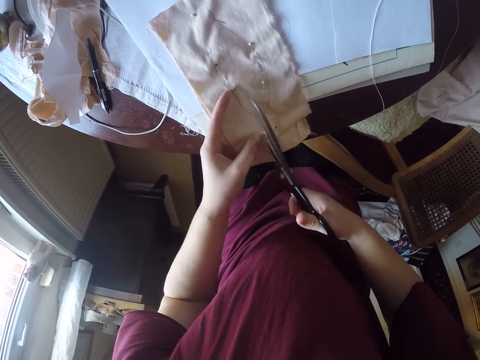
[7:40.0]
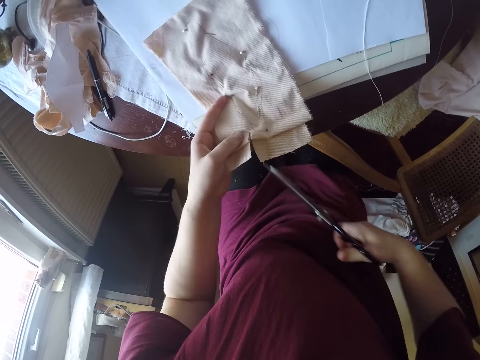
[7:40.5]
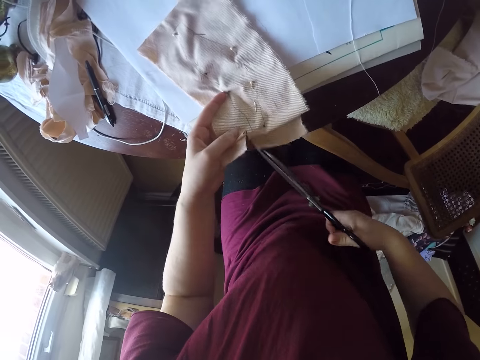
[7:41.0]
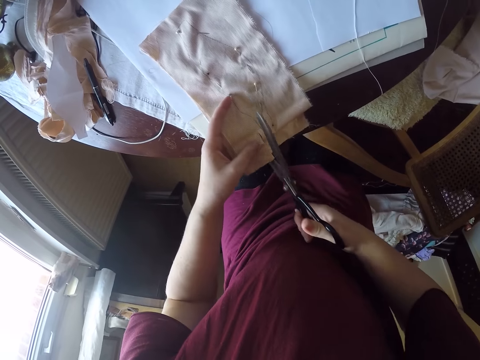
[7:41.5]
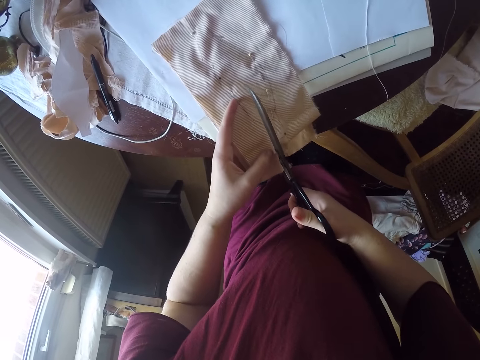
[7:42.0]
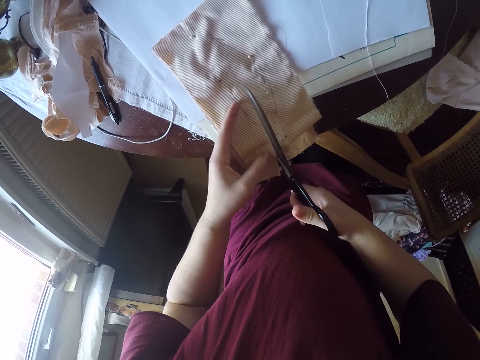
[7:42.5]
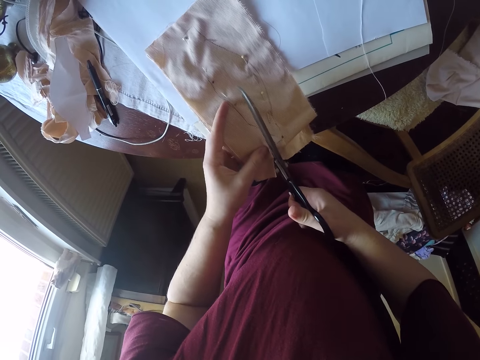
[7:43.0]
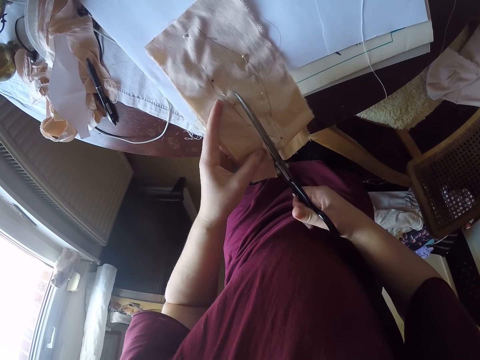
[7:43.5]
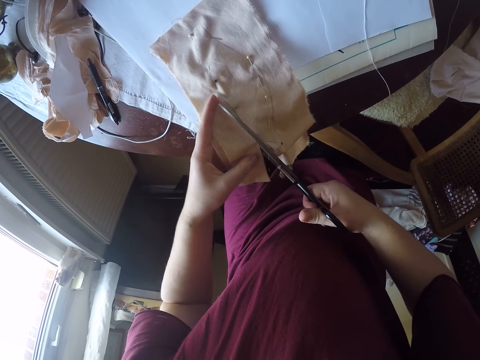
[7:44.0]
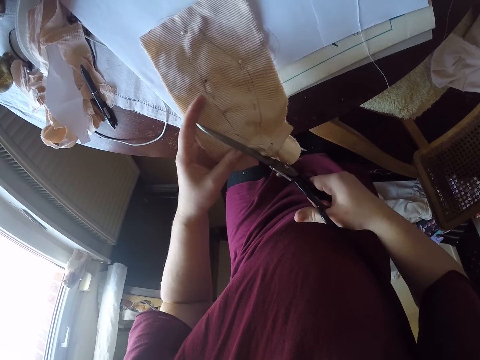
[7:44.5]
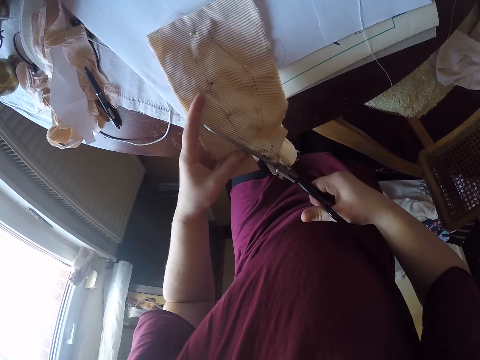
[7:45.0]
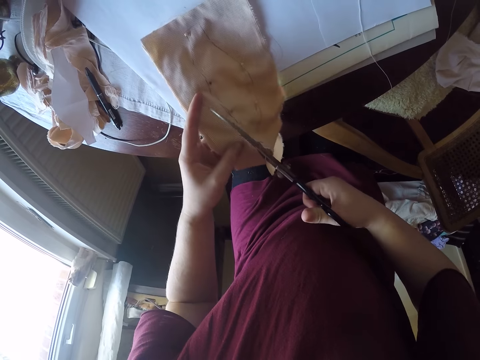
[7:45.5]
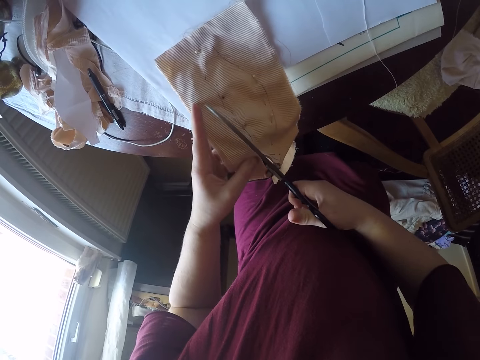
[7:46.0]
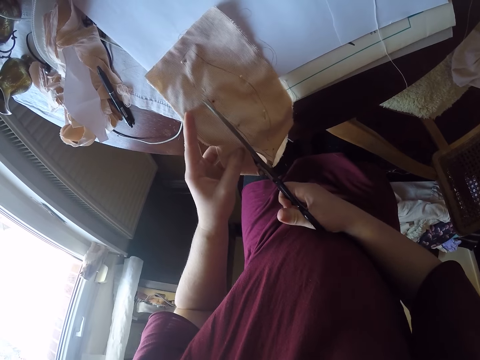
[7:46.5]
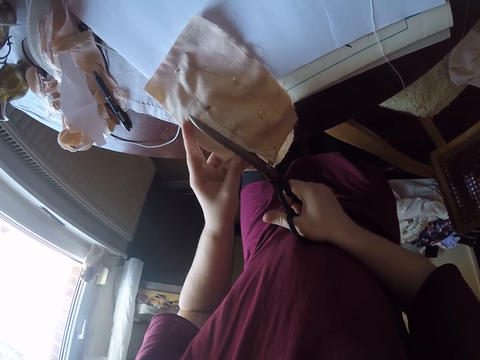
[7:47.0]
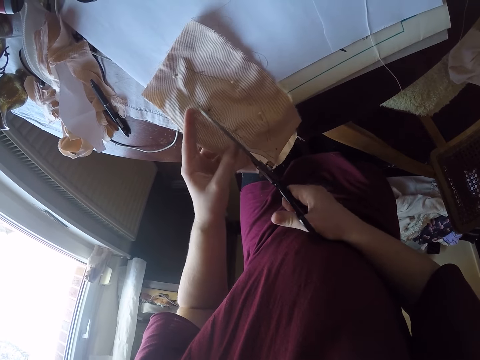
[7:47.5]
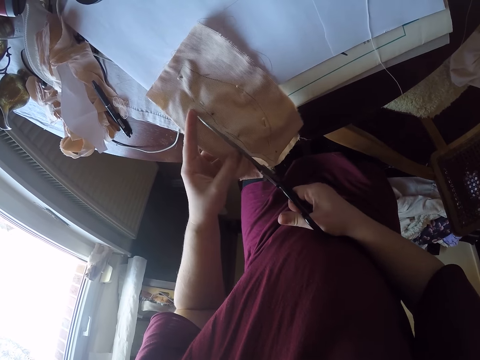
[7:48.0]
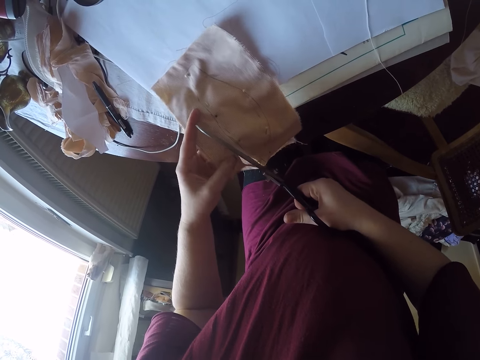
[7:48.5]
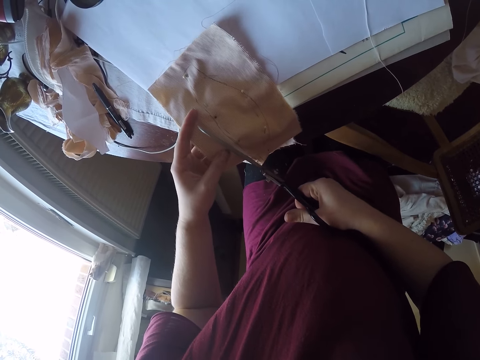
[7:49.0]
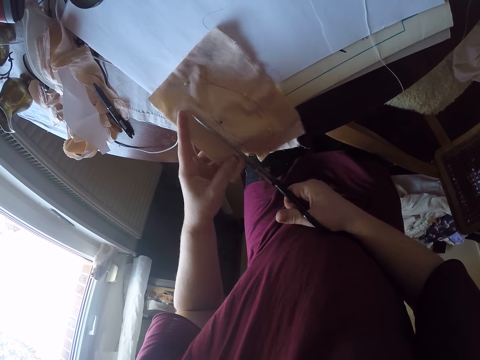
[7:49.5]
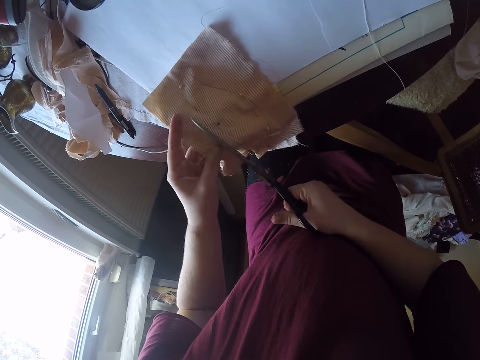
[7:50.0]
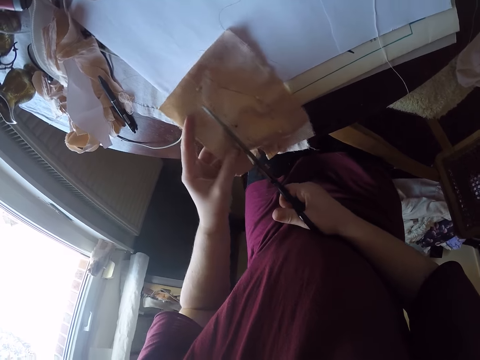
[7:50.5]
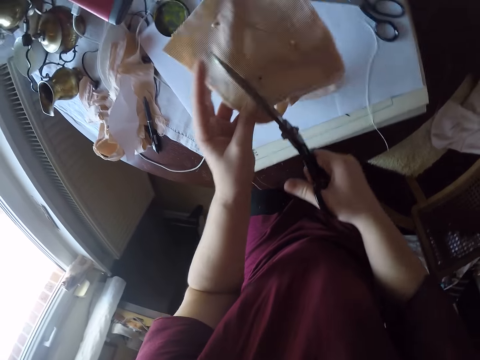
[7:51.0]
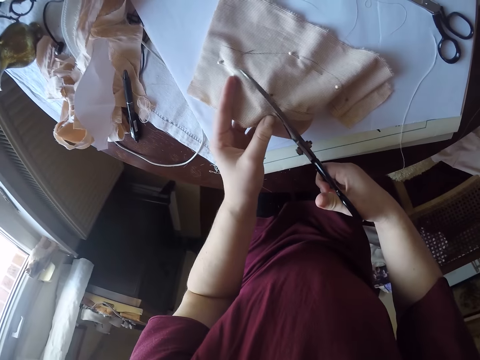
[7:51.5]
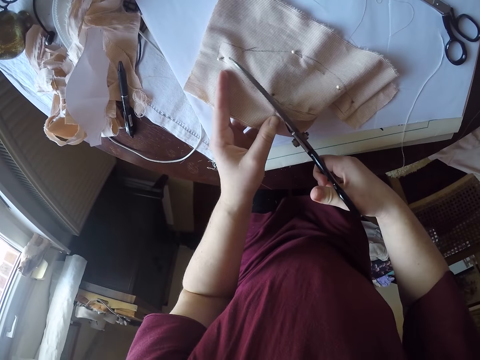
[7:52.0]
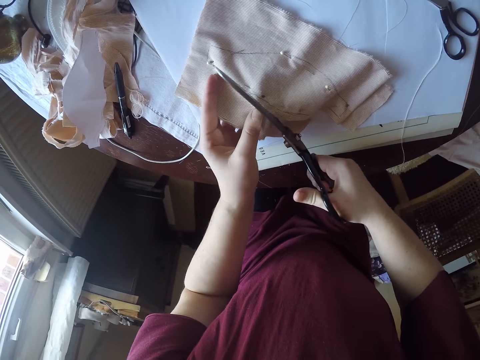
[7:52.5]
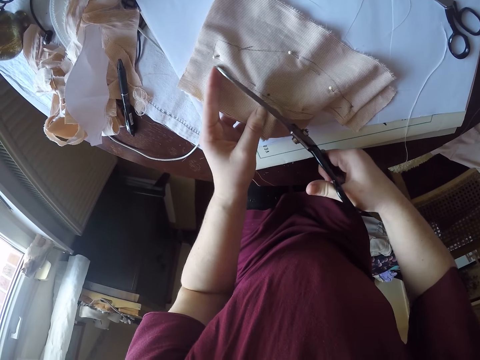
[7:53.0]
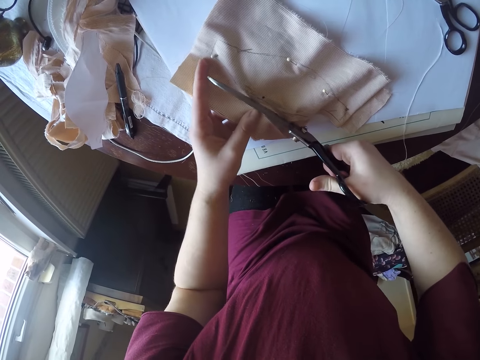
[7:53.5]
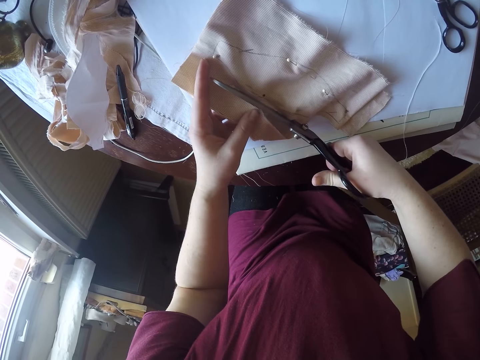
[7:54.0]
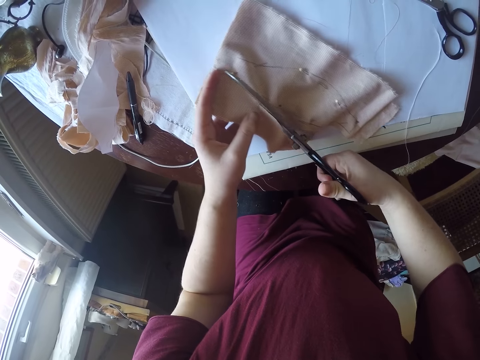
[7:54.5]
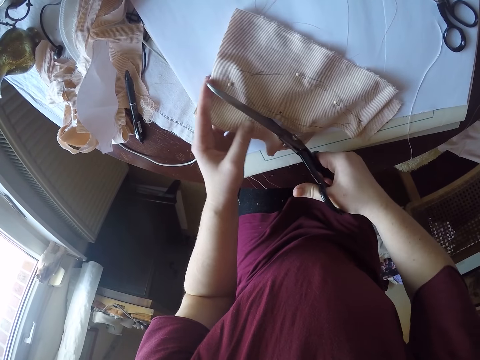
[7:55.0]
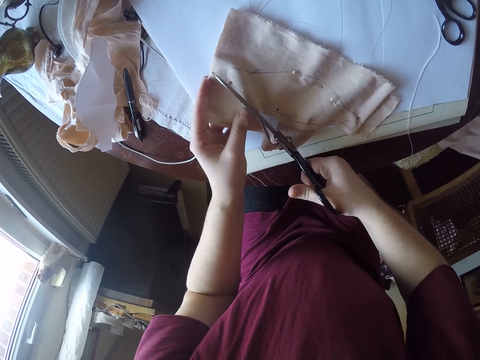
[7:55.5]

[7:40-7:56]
The camera wearer ceases to cut the piece of cloth. They cut the cloth with the pair of scissors. They place the cloth on the surface. They cut the cloth with the pair of scissors.

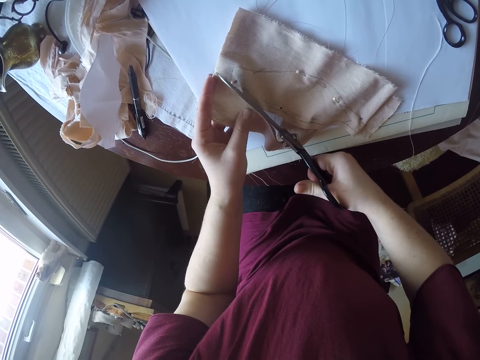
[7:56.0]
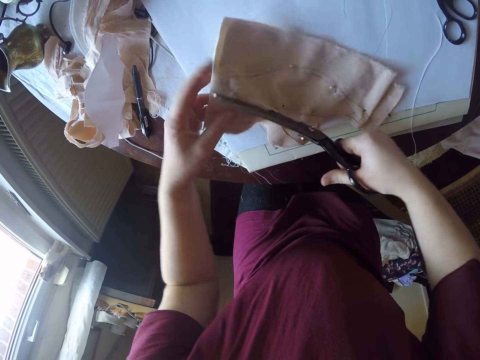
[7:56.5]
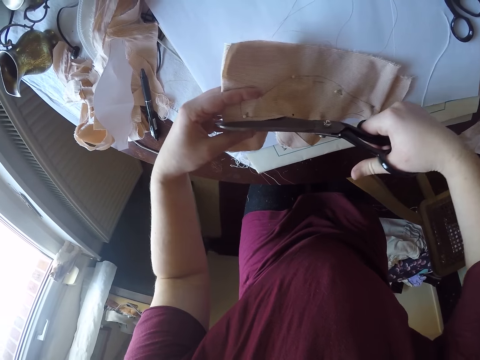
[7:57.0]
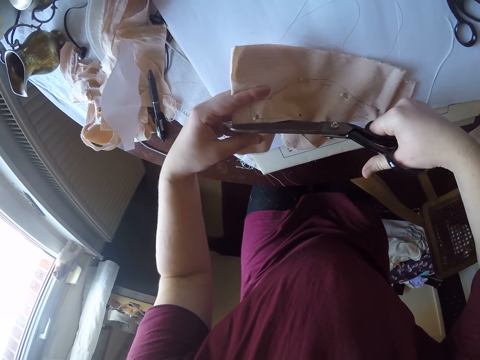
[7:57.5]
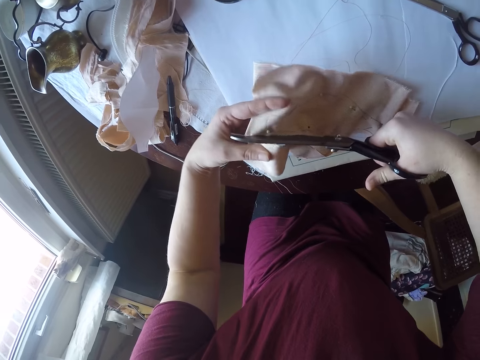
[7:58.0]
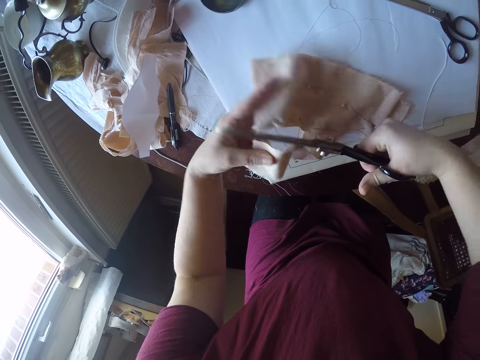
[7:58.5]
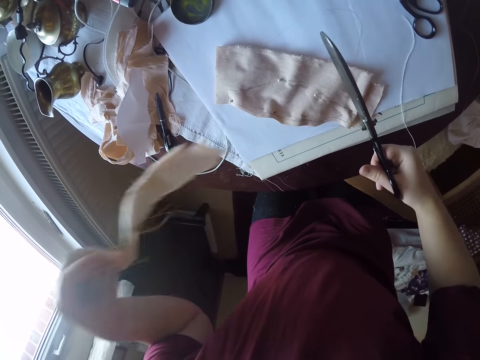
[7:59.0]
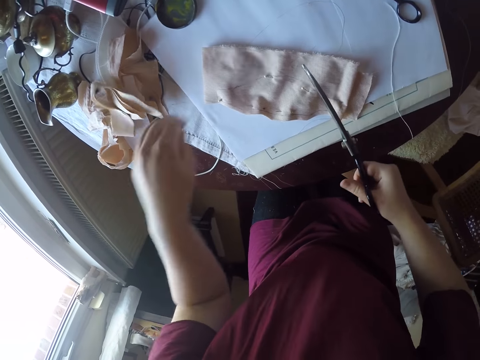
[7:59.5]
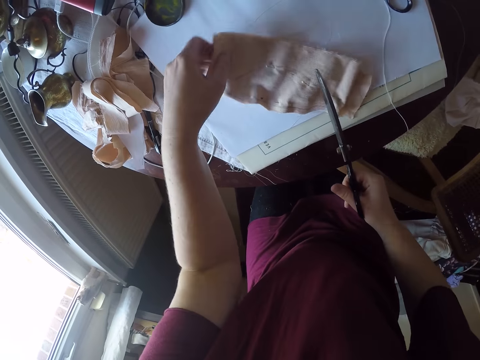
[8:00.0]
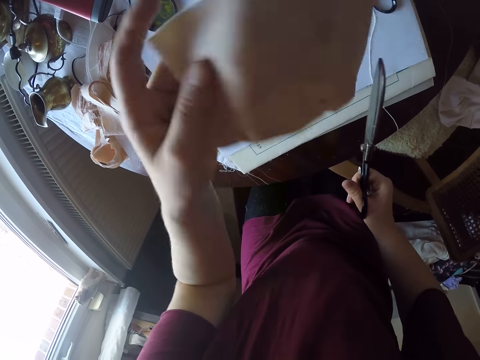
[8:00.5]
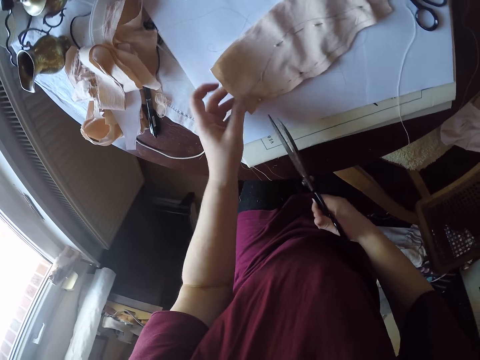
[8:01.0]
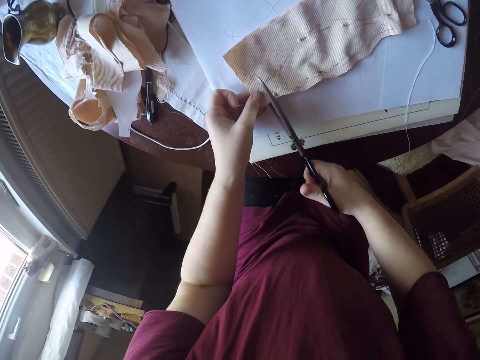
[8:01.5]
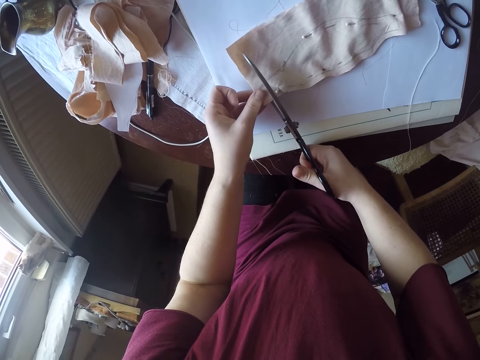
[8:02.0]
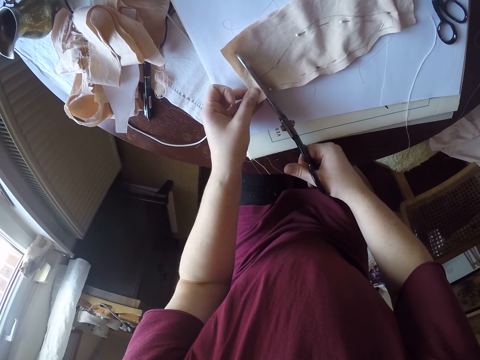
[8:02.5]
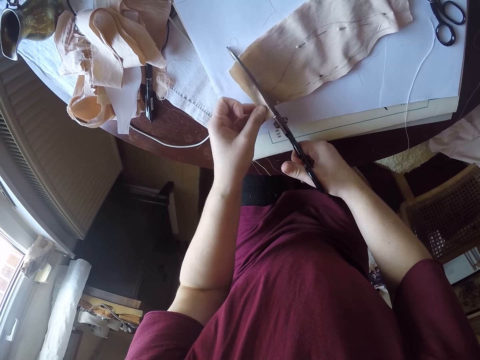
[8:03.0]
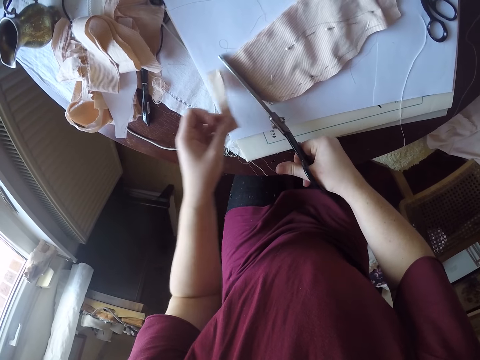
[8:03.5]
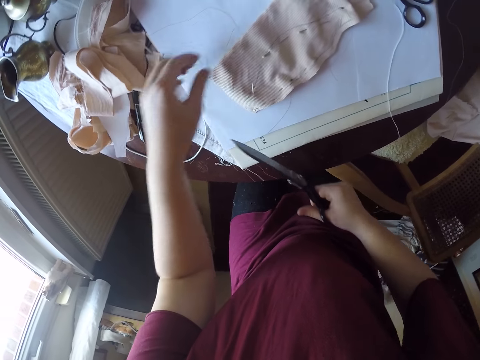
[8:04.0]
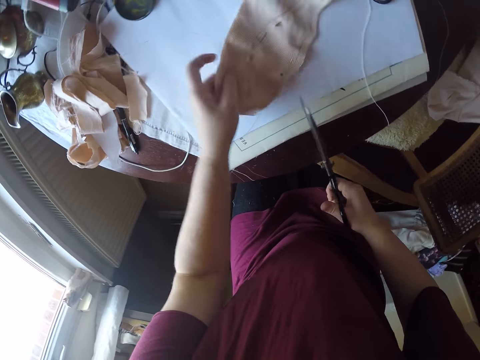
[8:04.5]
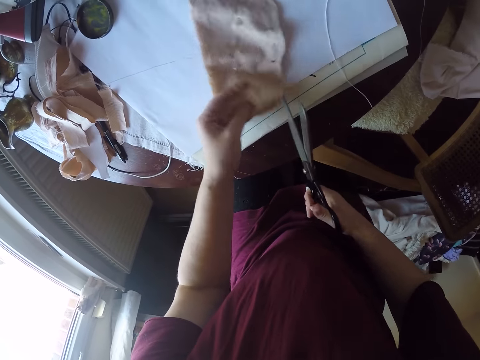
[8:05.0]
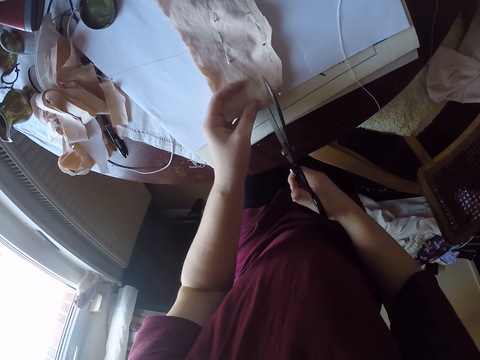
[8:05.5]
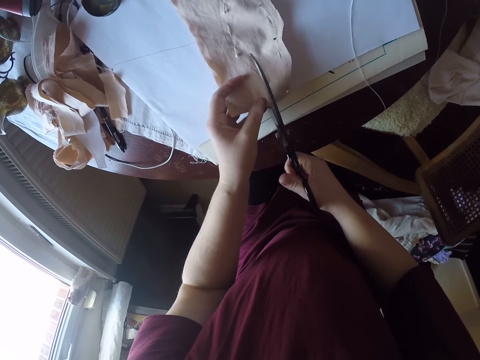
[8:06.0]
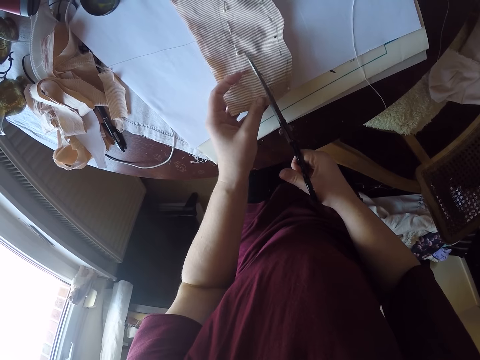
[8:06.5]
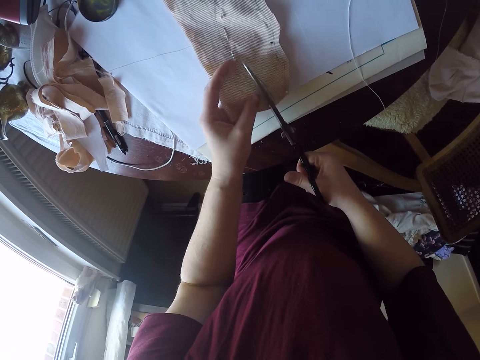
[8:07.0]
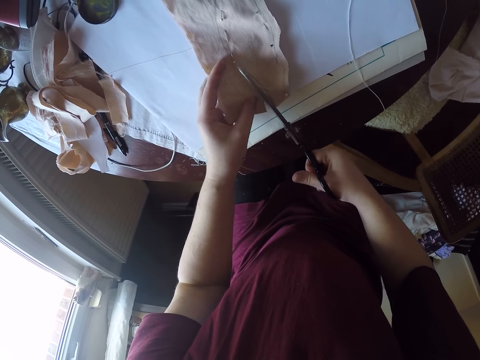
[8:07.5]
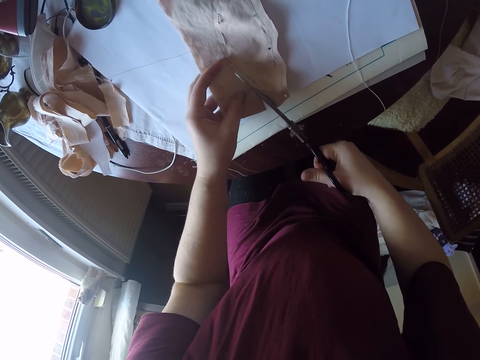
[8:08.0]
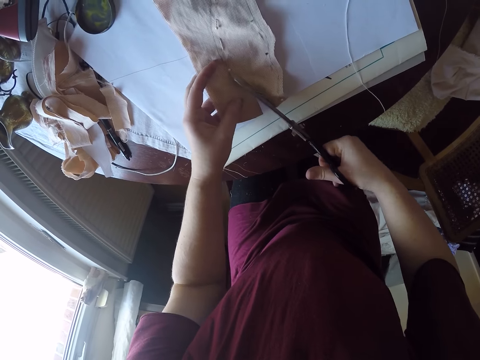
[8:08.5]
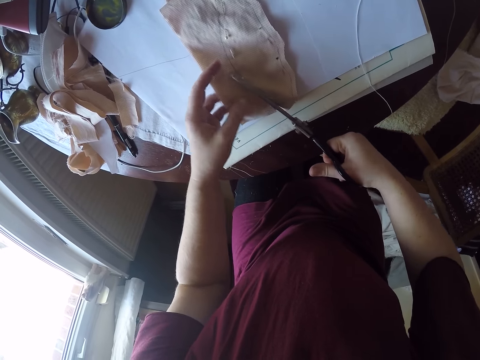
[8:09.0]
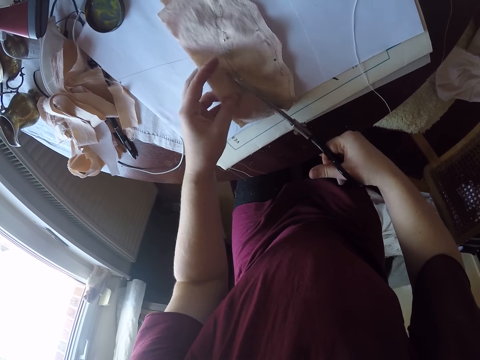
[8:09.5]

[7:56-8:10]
The camera wearer stops to cut the cloth. They place the cut cloth aside. They lift the cloth off the table. They place the cloth on the table. They cut the cloth with the pair of scissors. They put aside the cut cloth. They cut the remaining piece of cloth.
